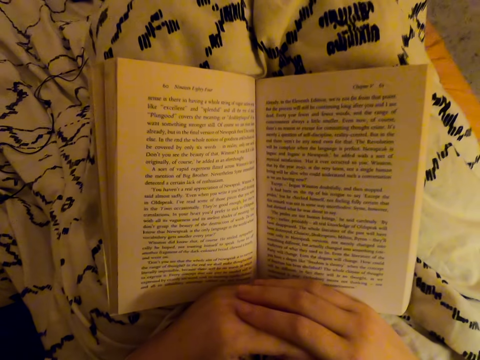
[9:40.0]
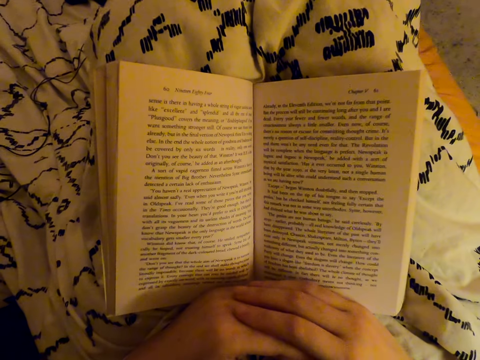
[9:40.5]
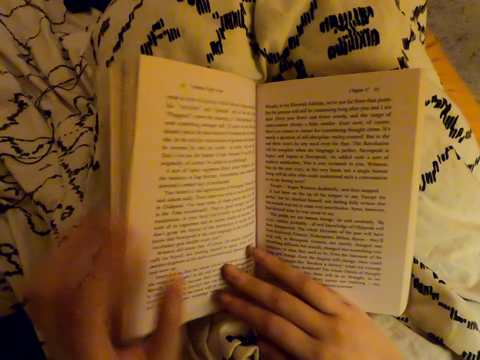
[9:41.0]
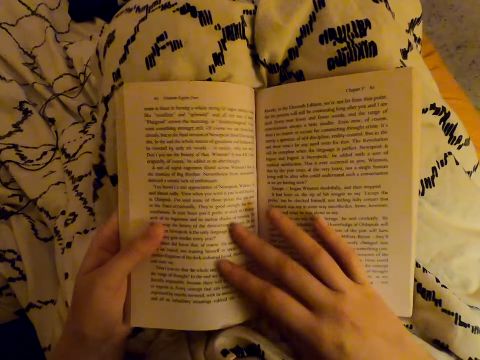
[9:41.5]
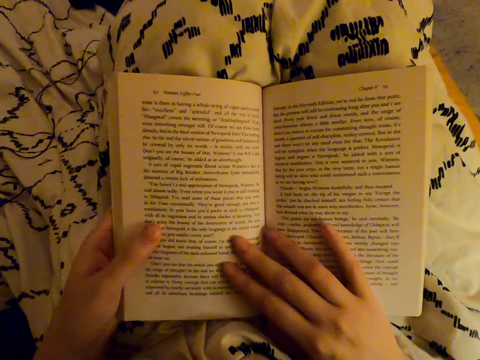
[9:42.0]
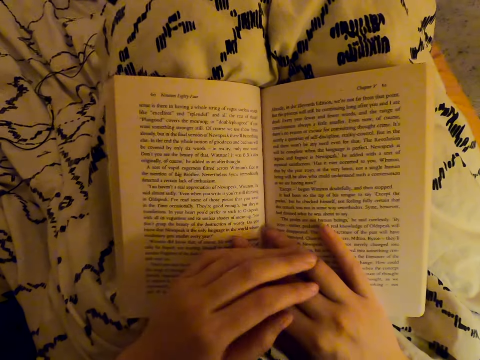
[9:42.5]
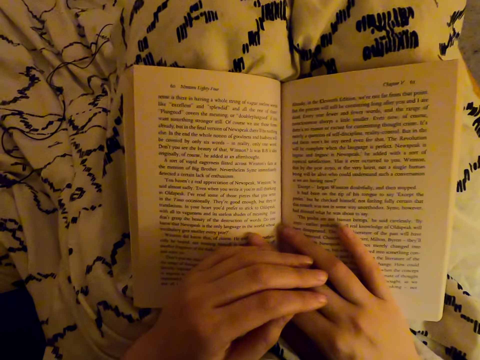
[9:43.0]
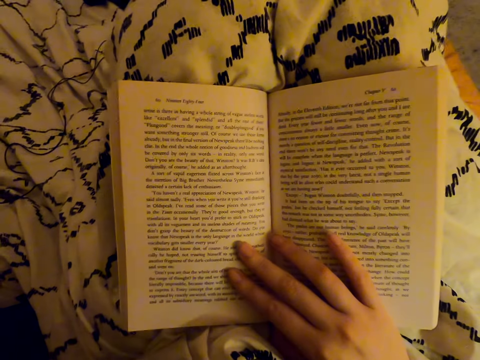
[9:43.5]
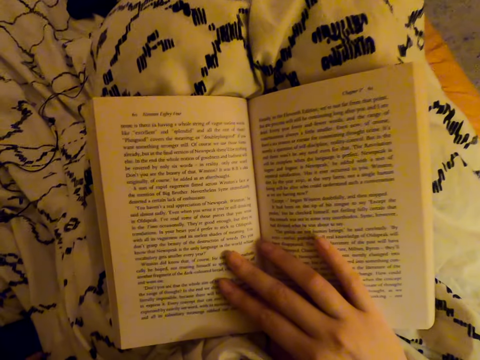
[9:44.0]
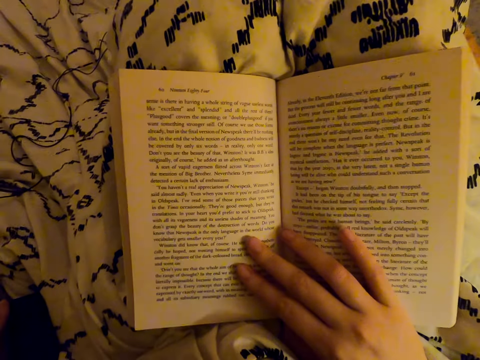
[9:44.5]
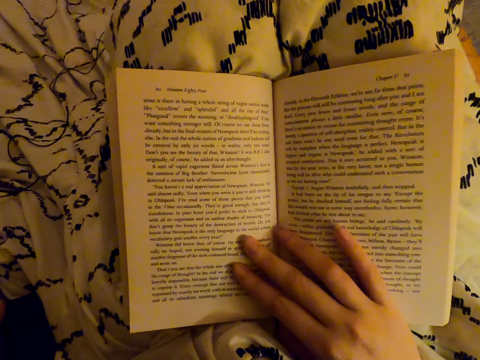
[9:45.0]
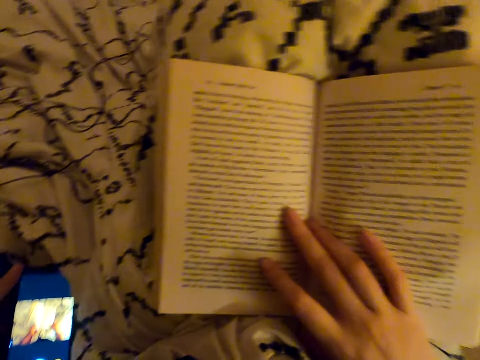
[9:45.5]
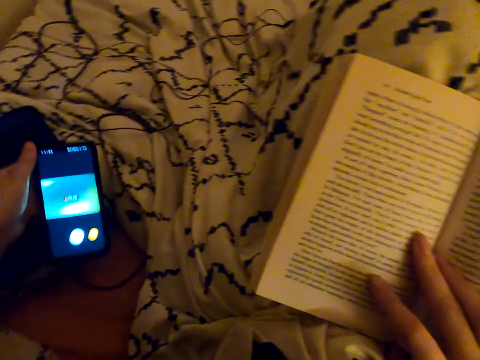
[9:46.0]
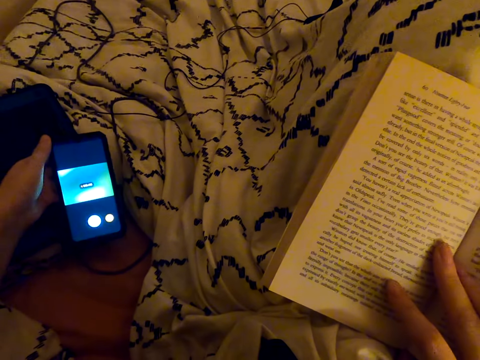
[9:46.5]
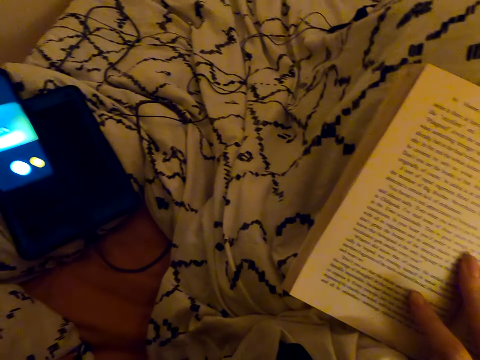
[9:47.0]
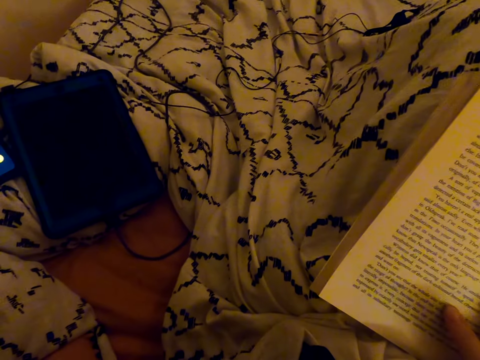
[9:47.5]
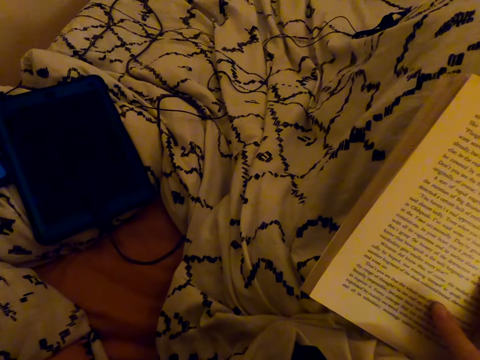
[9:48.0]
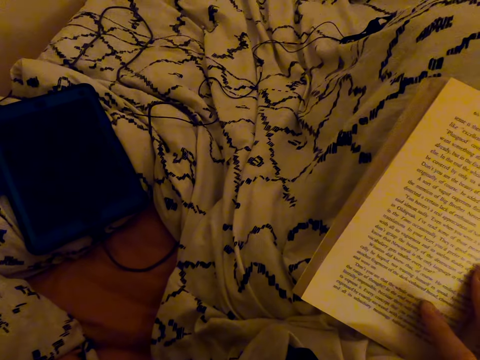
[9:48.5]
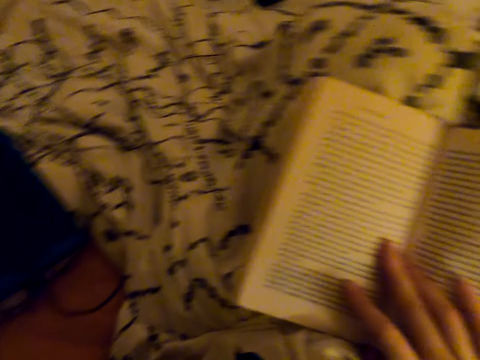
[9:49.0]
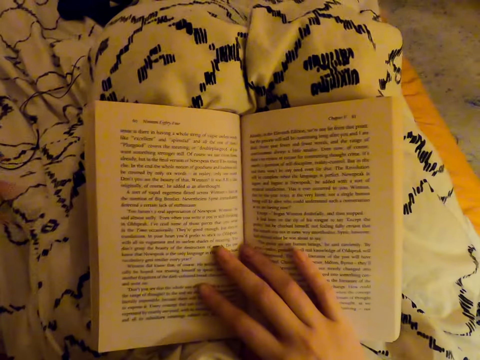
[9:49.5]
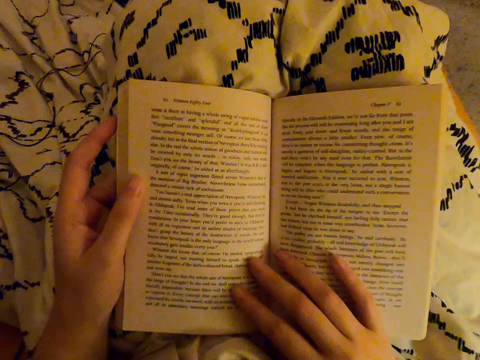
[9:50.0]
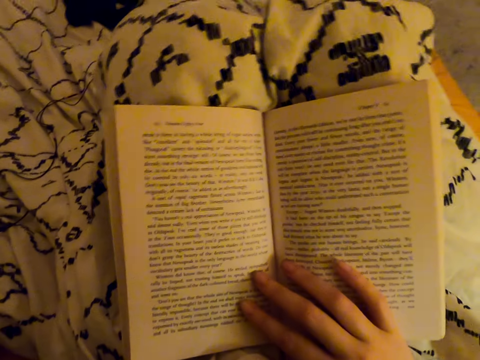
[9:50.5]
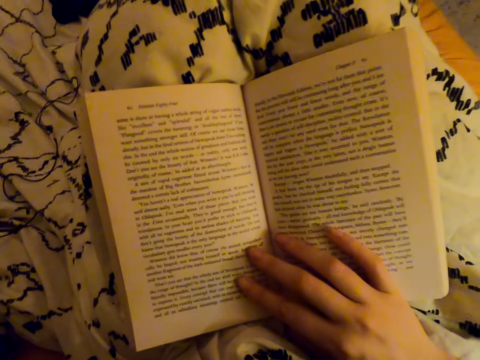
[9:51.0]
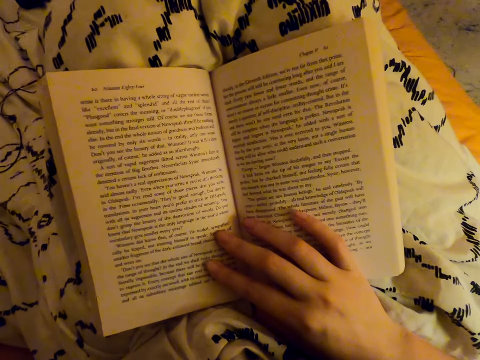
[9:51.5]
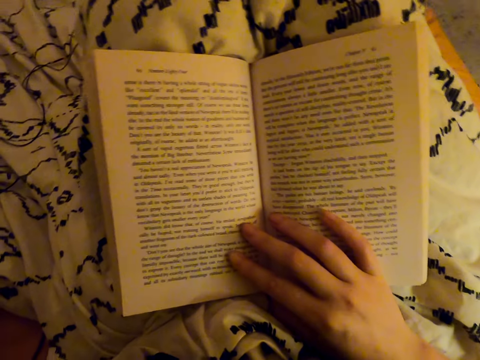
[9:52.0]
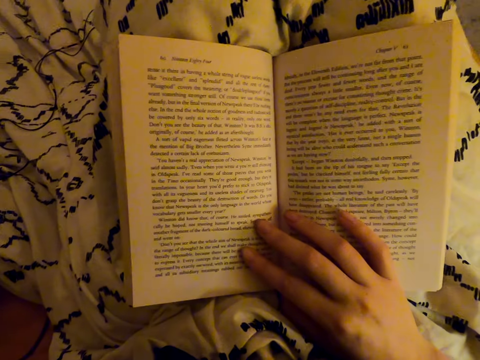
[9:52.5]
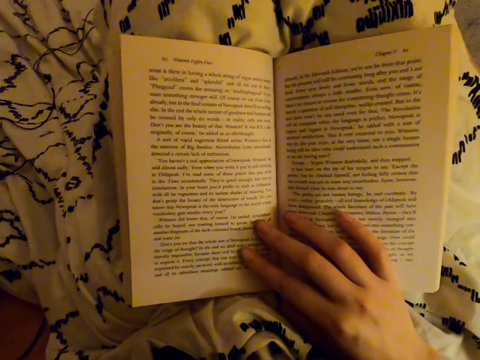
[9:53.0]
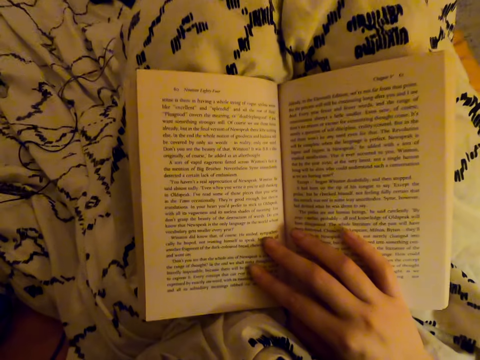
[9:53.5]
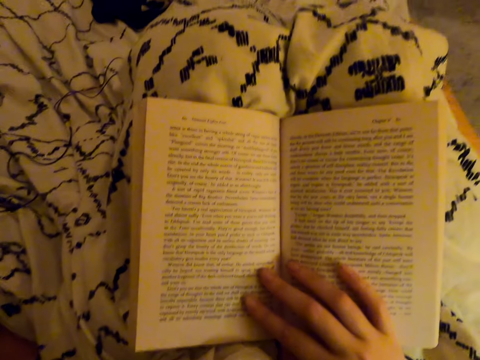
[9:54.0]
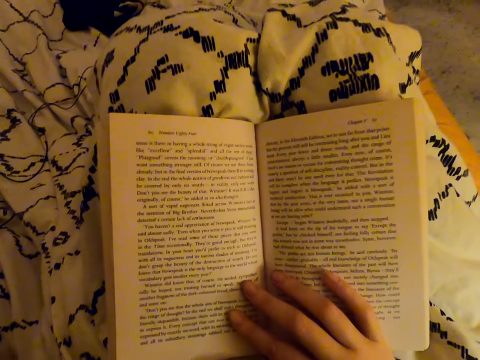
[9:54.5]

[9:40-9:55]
The camera wearer fixes the camera. They read the book. They check the cellphone. They fix the camera. They move the cellphone. They pick up the phone. They put the phone down. They read the book.

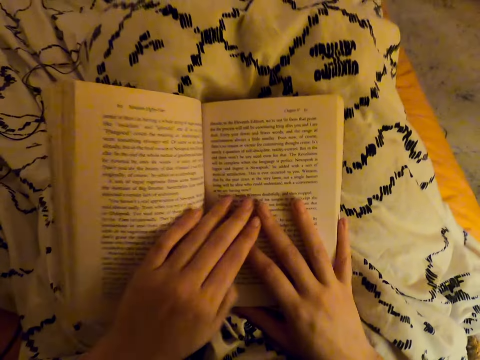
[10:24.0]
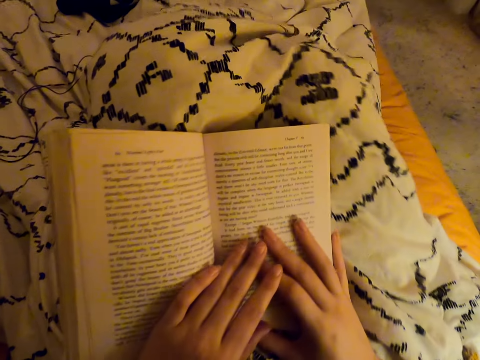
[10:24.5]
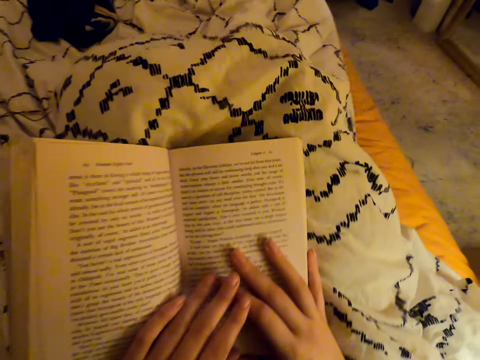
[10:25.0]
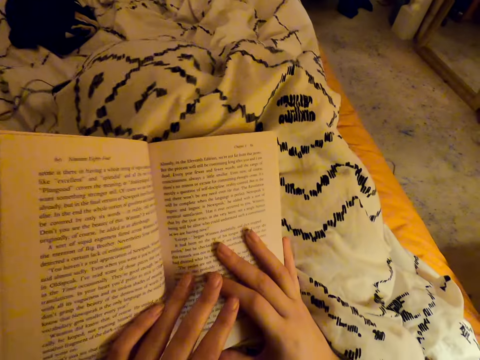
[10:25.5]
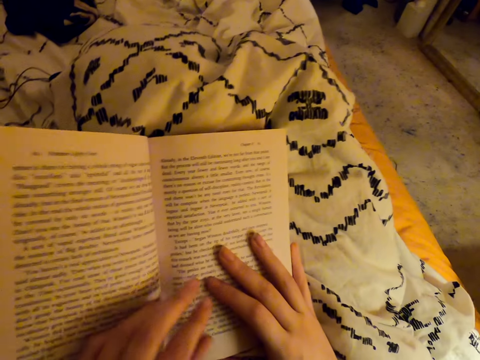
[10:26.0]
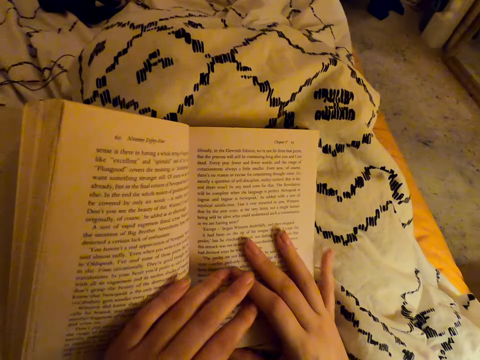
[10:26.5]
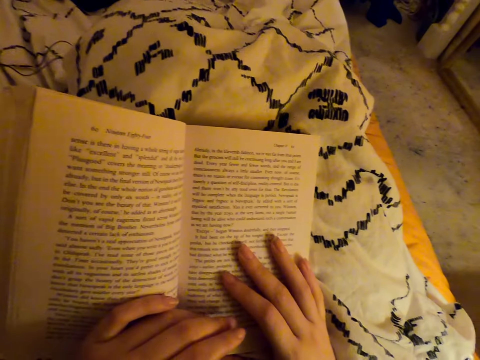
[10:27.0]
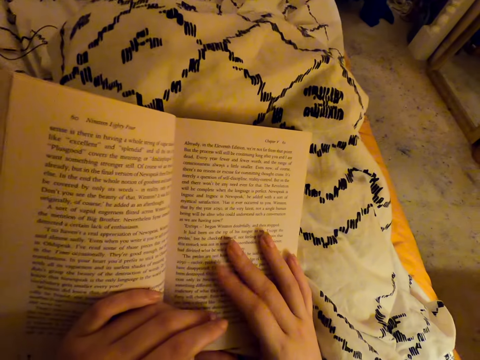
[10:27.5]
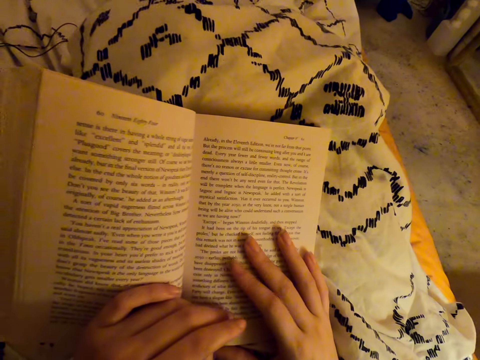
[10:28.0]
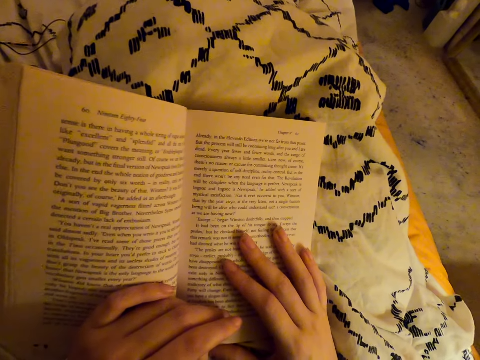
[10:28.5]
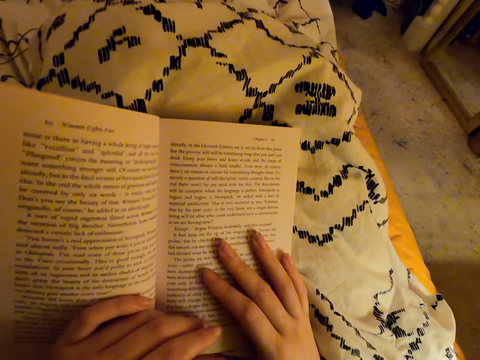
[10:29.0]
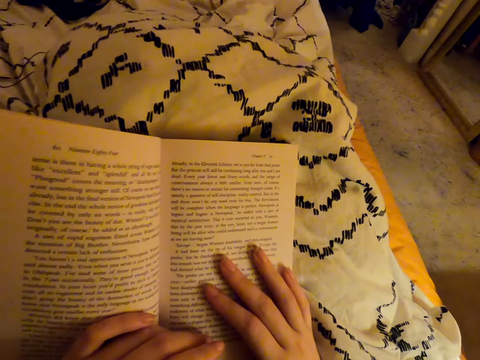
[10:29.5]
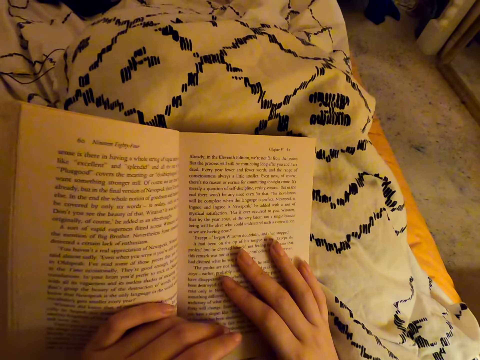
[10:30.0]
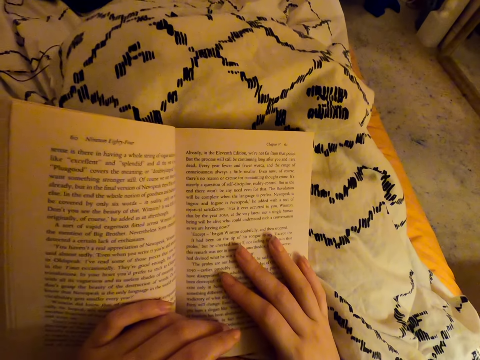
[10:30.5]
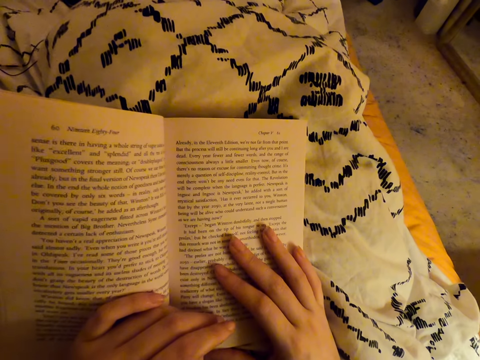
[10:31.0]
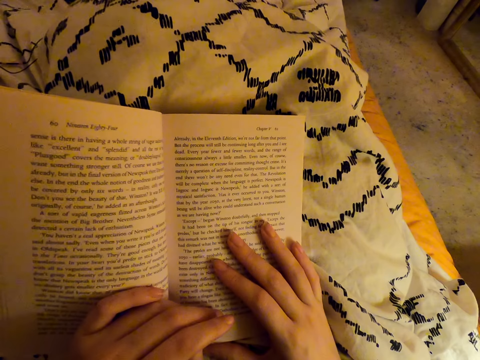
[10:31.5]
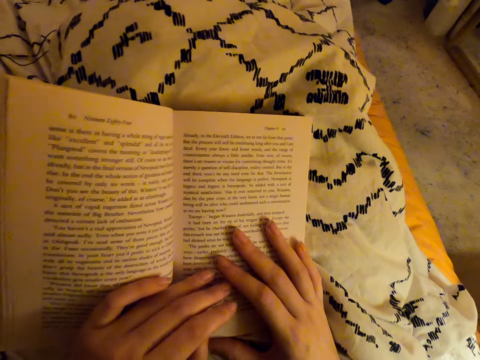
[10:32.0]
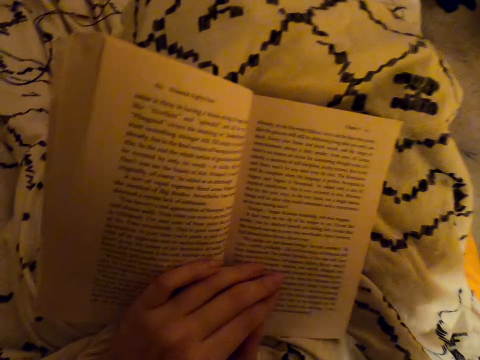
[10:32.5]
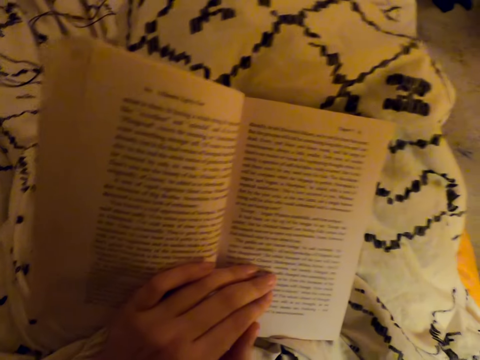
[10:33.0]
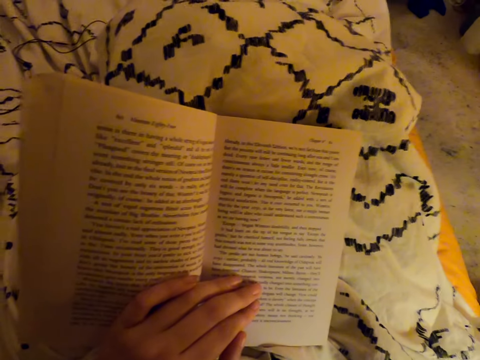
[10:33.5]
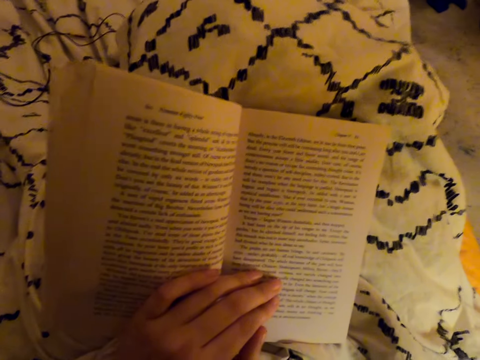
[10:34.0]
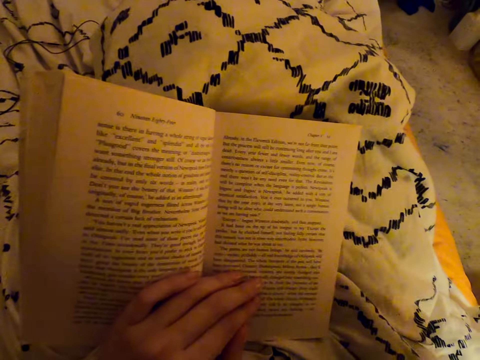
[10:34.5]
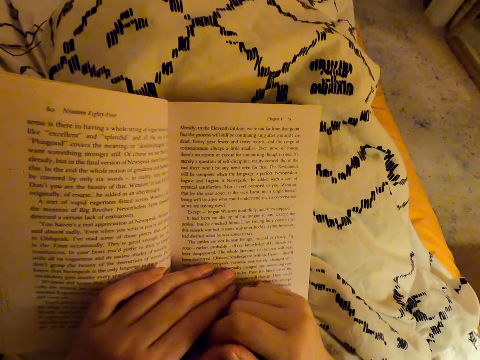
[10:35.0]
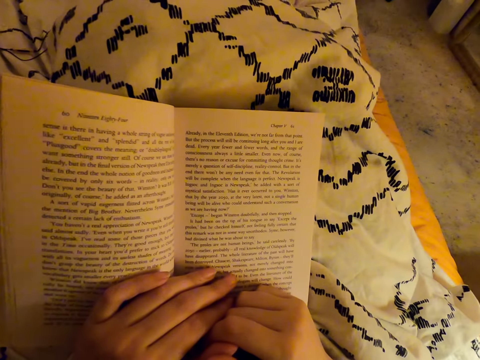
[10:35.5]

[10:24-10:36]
The camera wearer taps the book with a finger. They raise a hand. They fix the camera. They read the book.
